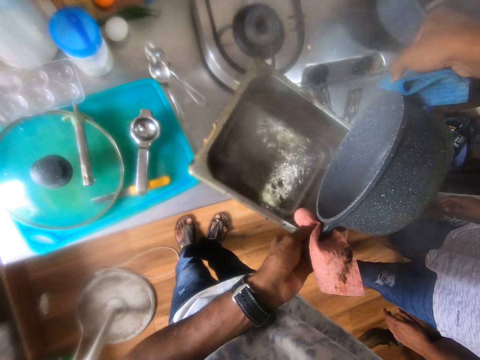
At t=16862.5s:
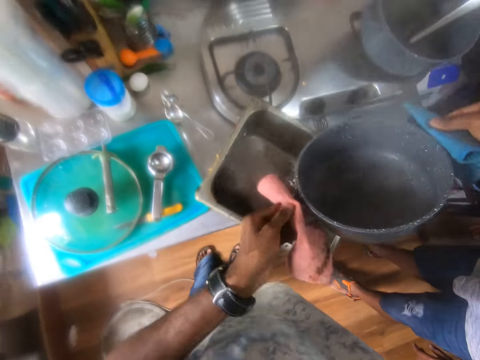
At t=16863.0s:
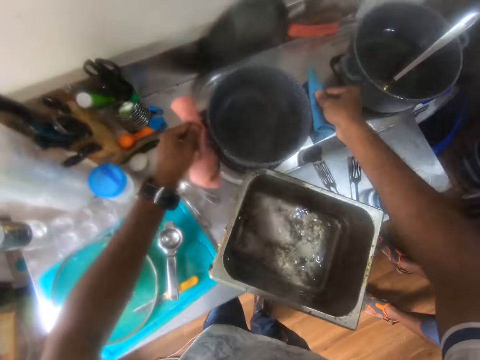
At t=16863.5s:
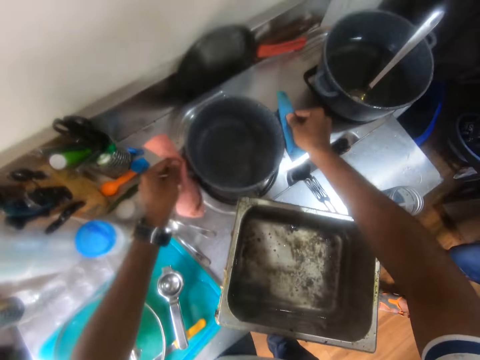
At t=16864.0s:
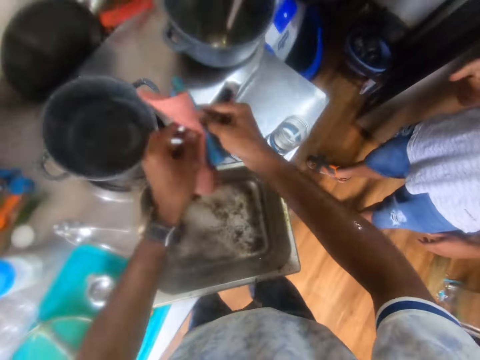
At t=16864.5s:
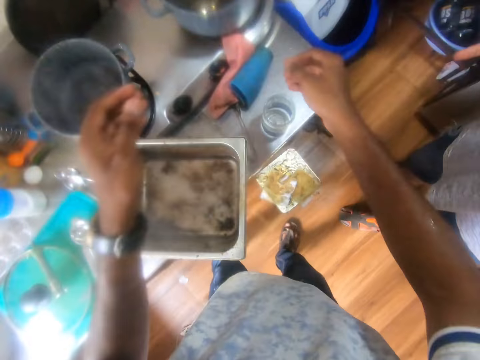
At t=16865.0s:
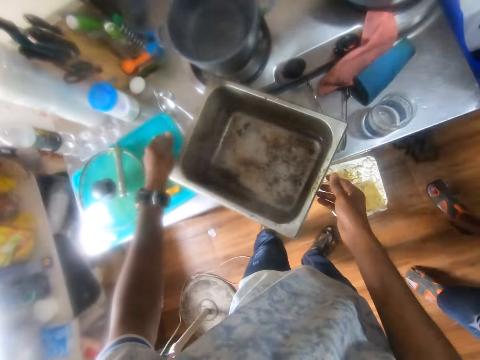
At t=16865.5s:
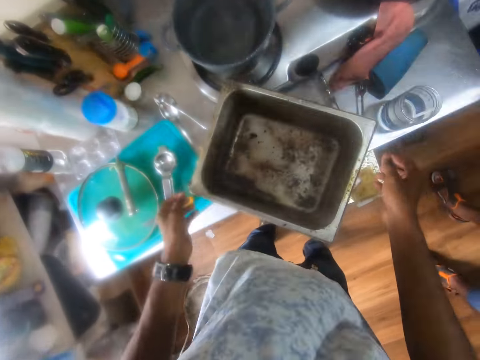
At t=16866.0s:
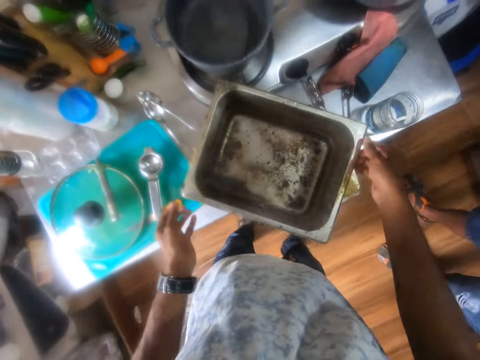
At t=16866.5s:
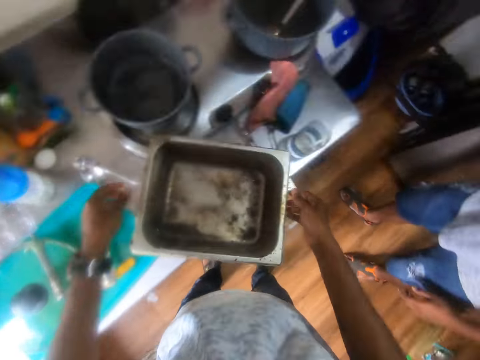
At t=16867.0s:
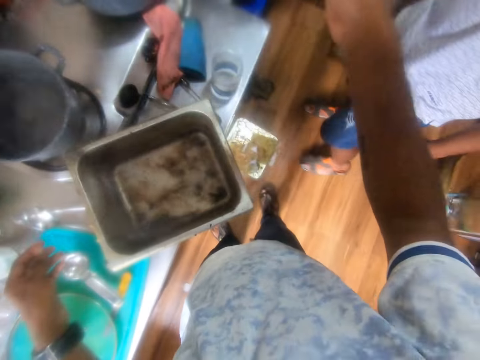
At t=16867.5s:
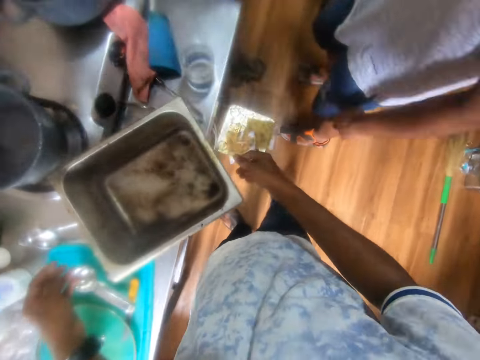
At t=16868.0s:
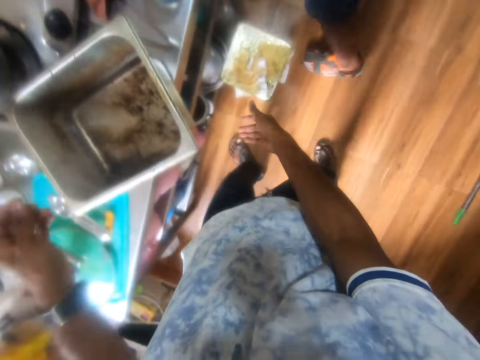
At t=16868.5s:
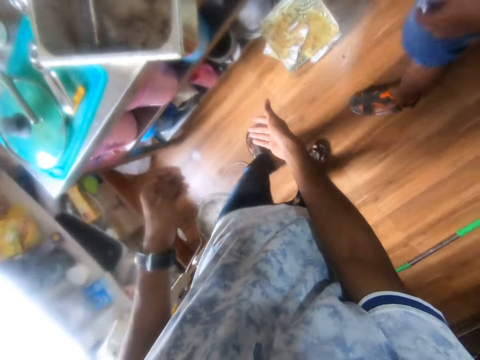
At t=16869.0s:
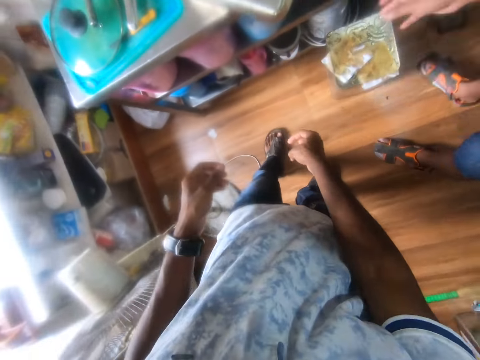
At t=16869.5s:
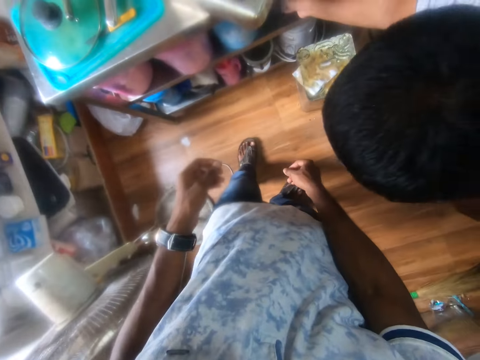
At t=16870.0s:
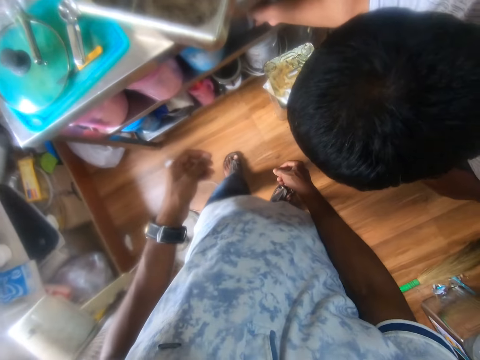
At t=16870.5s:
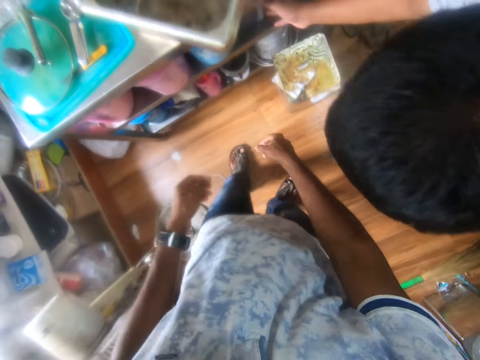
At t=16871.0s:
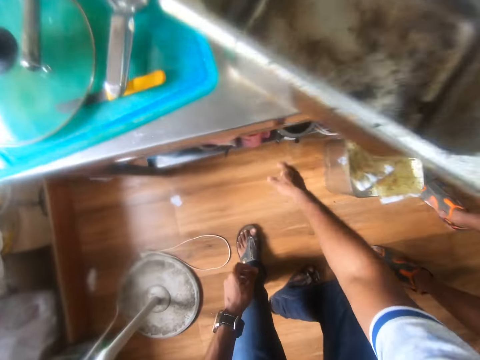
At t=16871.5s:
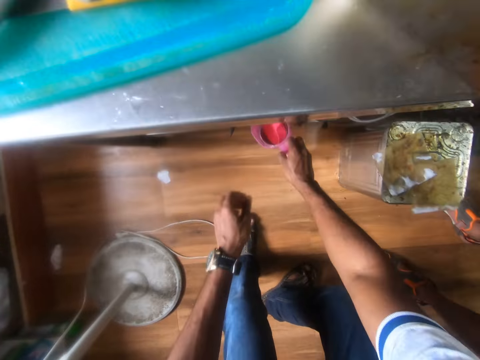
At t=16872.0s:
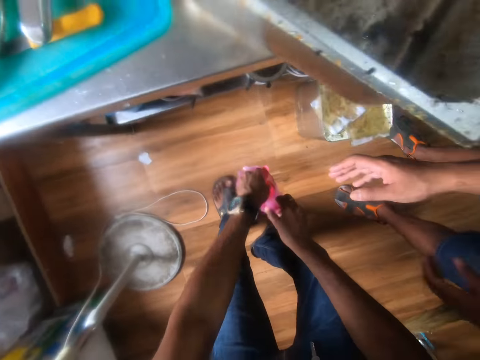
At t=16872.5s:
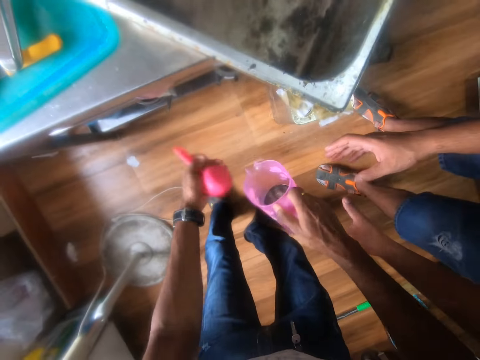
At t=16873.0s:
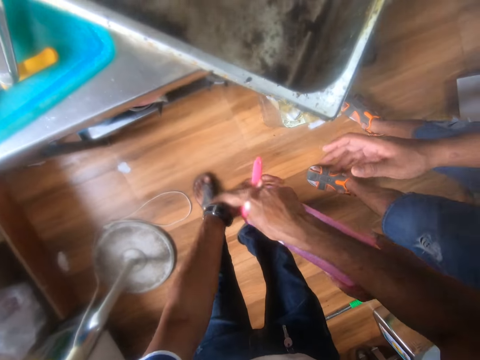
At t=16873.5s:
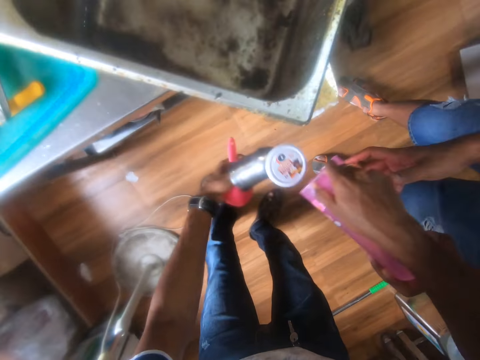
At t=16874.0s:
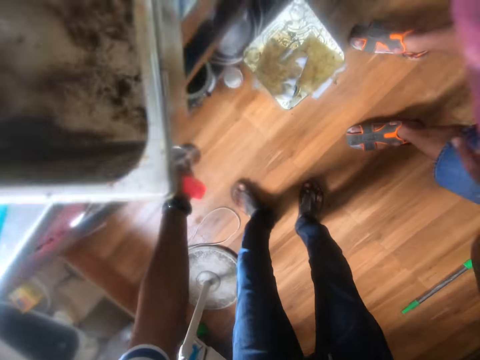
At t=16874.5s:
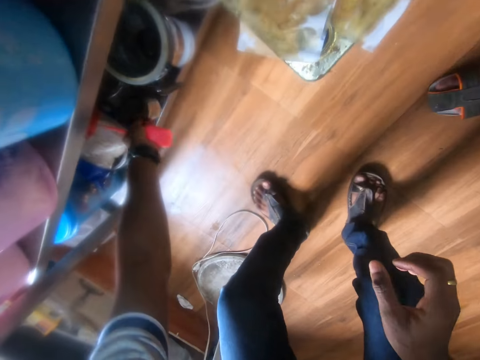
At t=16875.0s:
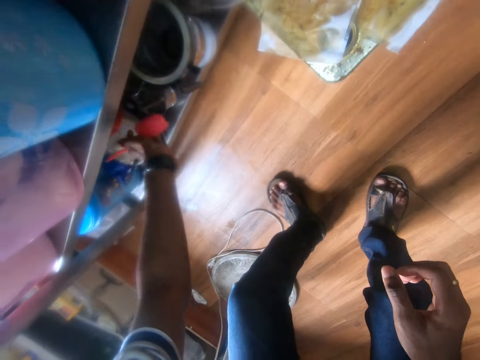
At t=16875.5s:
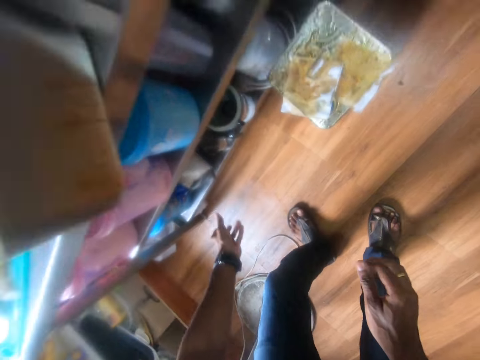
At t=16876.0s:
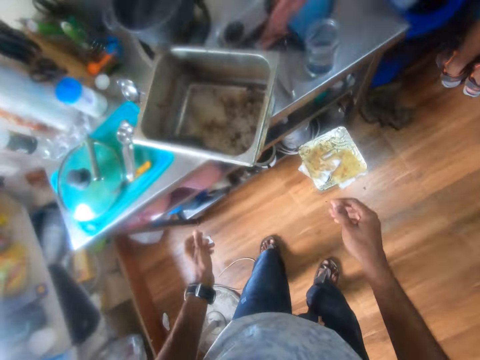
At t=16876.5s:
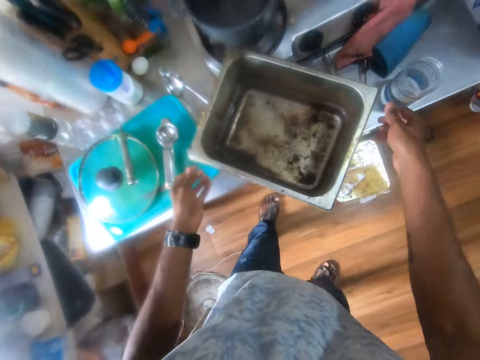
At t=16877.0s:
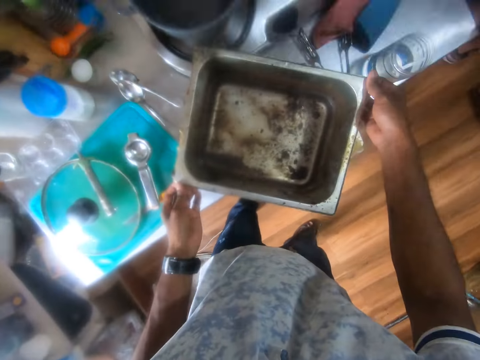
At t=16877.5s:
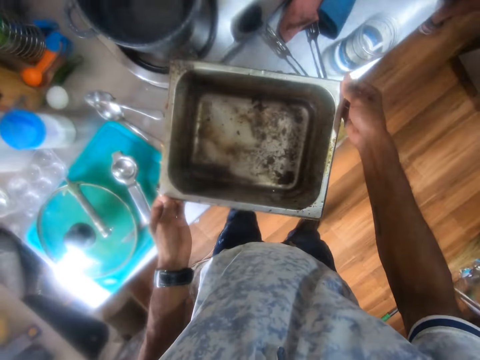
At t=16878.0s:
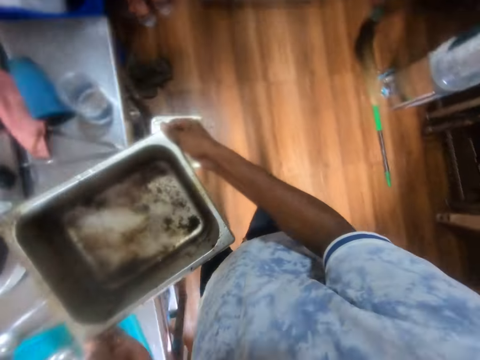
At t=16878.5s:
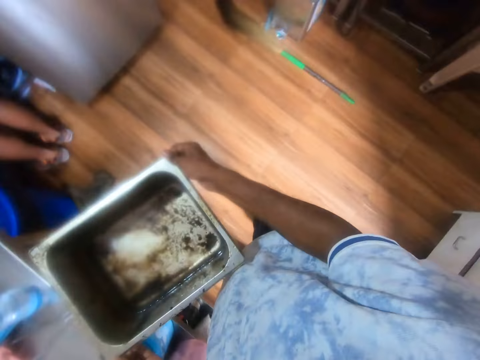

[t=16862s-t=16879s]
The camera wearer drops the pot on the gas cooker with both hands. He interacts with a man. He drops the towels on the table with both hands. He interacts with the man. He picks up the deep frying pan. He converses with the man. The man picks up something. The man touches a jug in a shelf with his right hand. The camera wearer picks up the jug from the shelf with his right hand. He removes a spoon from the jug with his left hand. He holds the jug. He holds something. He removes a cup from the jug with his left hand. He holds something. He gives the man the cup or the jug with his right hand. He drops the cup in the shelf with his left hand. He puts the spoon in the shelf with his left hand. He picks up the pan from the countertop with both hands. He holds the deep frying pan.

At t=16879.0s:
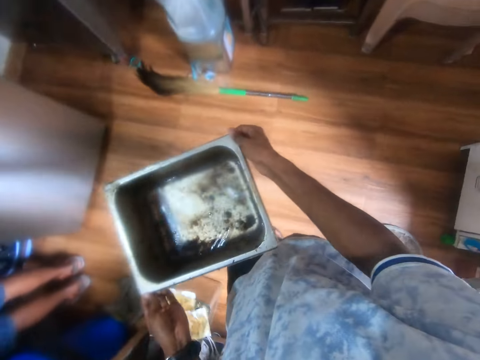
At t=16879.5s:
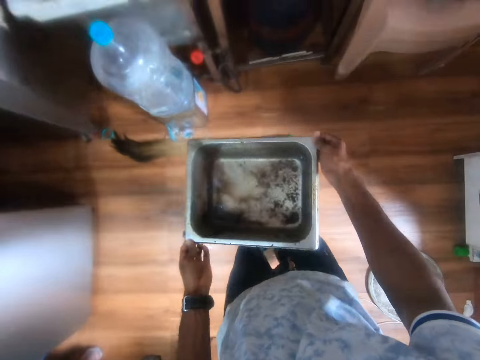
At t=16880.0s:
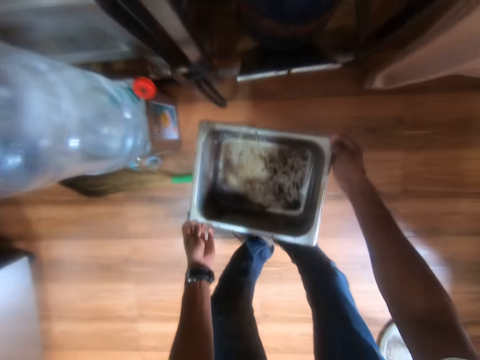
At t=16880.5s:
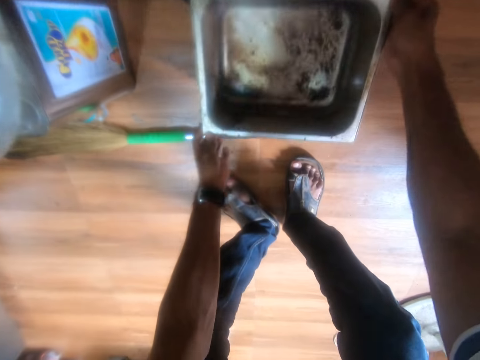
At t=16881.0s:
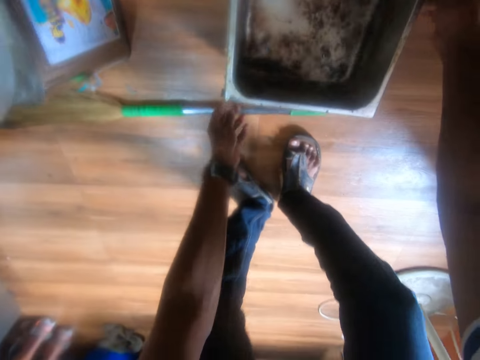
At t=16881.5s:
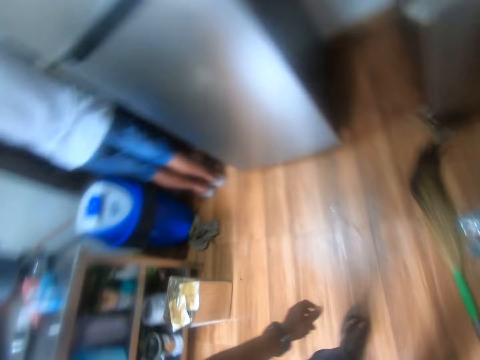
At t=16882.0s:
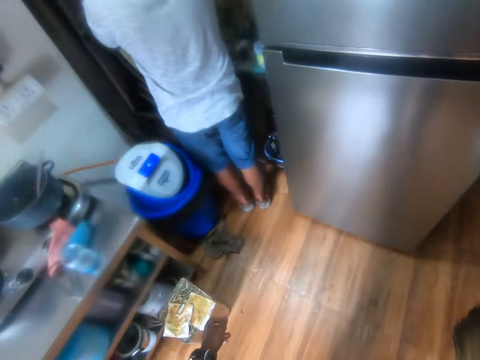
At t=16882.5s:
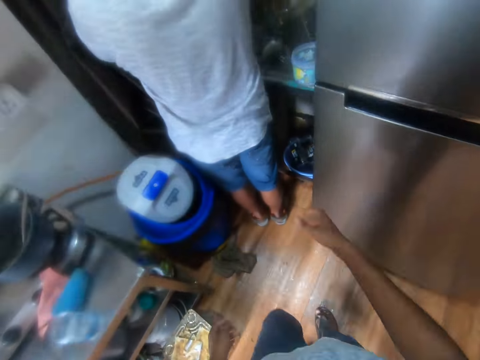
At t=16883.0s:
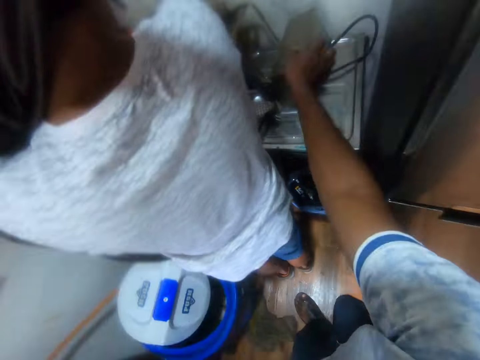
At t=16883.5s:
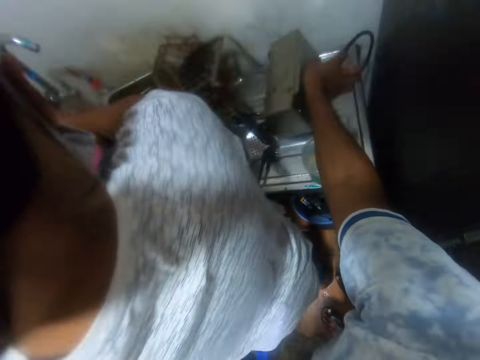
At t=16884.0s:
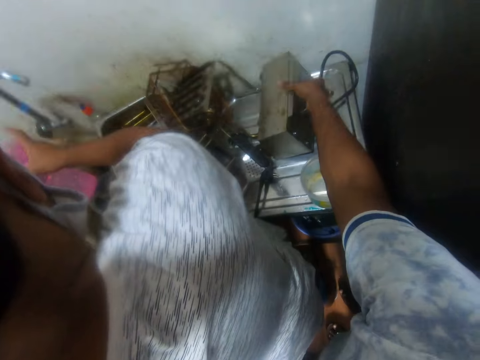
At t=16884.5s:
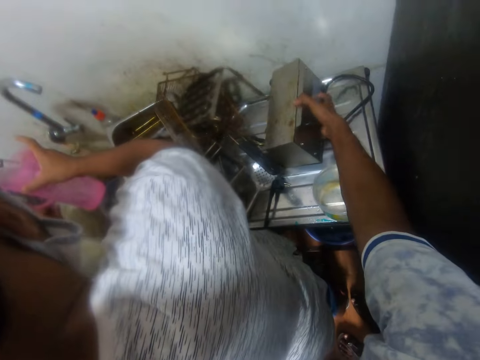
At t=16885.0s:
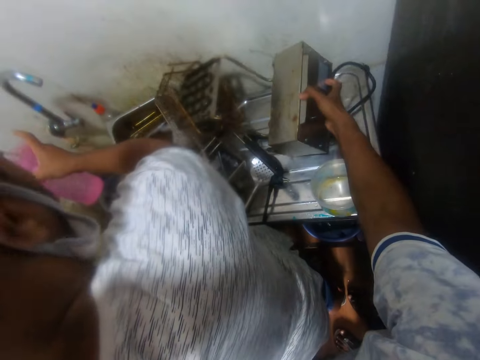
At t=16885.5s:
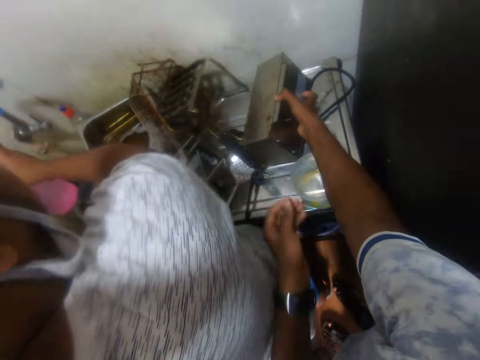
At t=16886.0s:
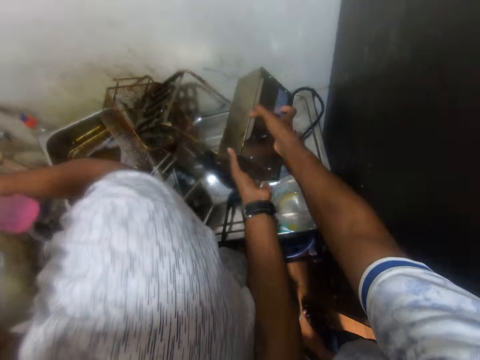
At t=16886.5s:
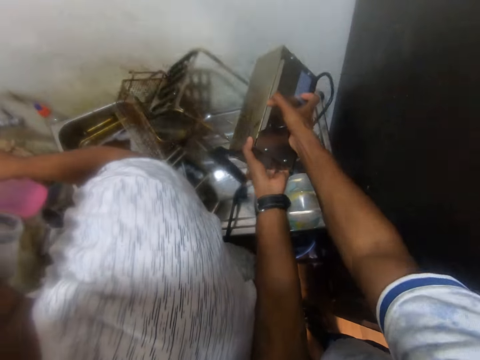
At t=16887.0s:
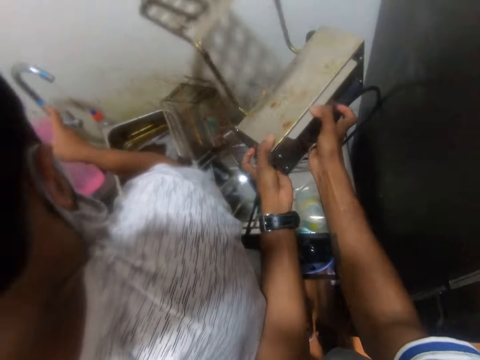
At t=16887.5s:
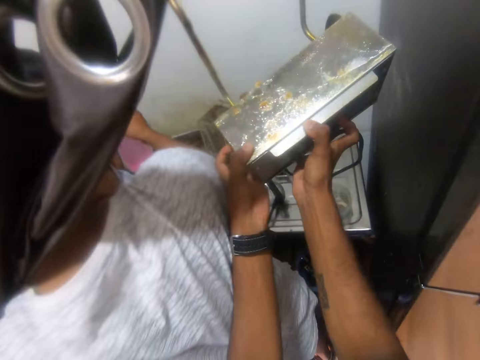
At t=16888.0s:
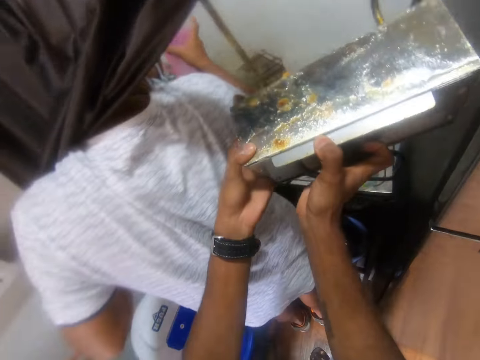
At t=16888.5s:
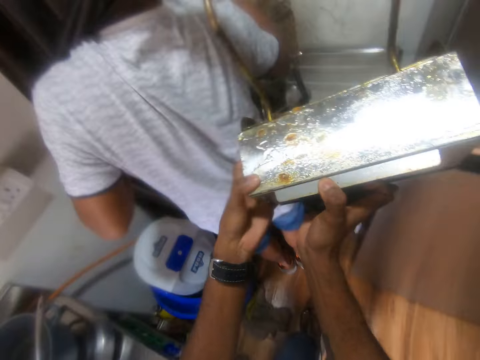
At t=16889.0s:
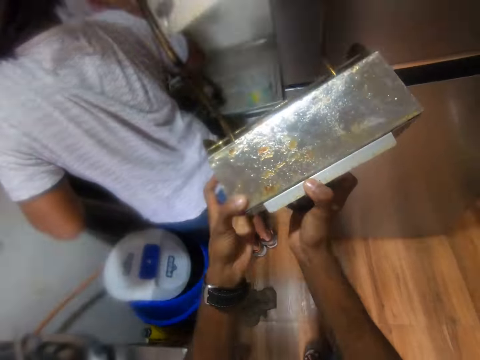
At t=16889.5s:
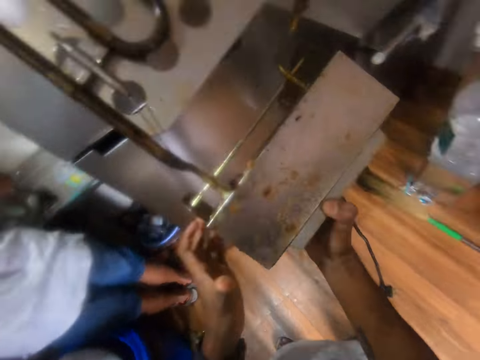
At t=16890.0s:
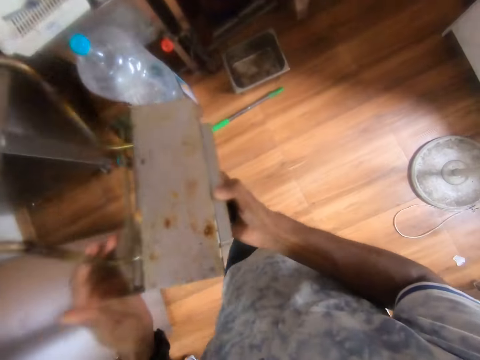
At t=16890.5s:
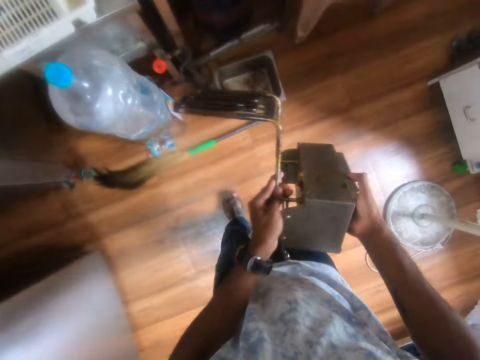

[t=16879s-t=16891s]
The camera wearer carries a deep frying pan. He drops the pan on the floor with both hands. He picks up a machine from the sink with his right hand. A man holds a jug in his right hand. He holds a tap in his left hand. The camera wearer carries the machine with both hands. He lifts something.
